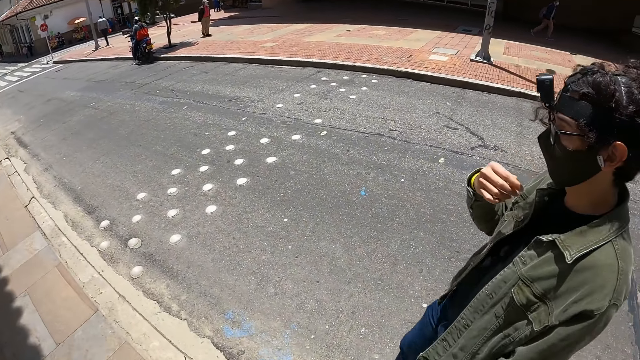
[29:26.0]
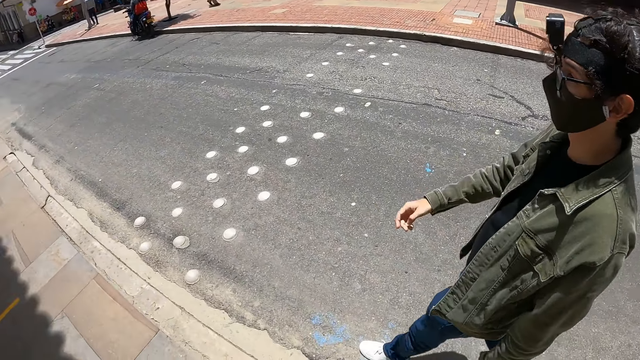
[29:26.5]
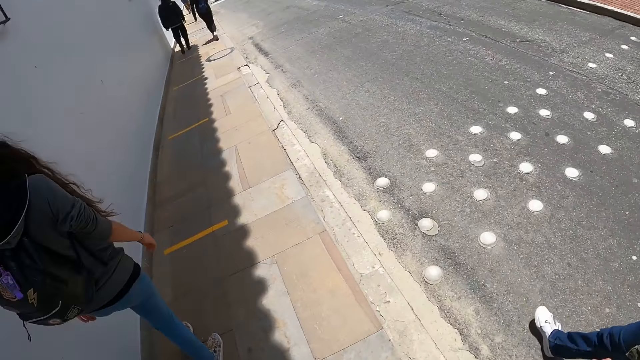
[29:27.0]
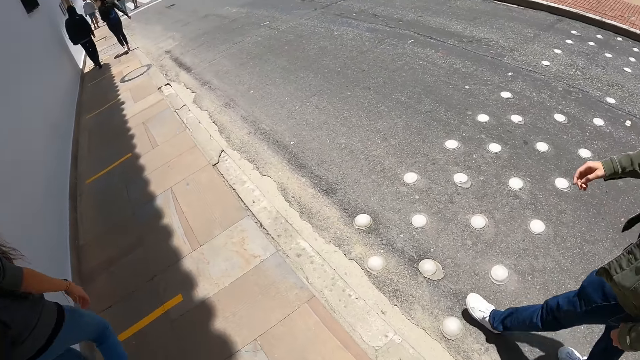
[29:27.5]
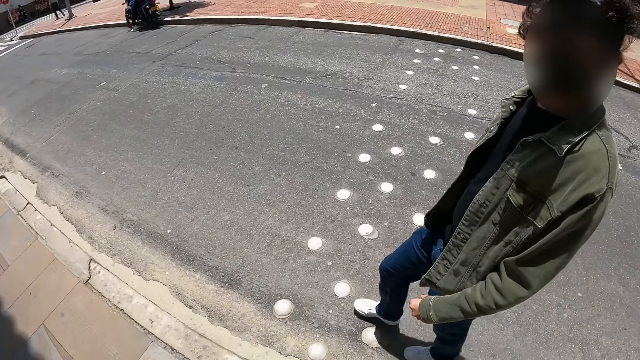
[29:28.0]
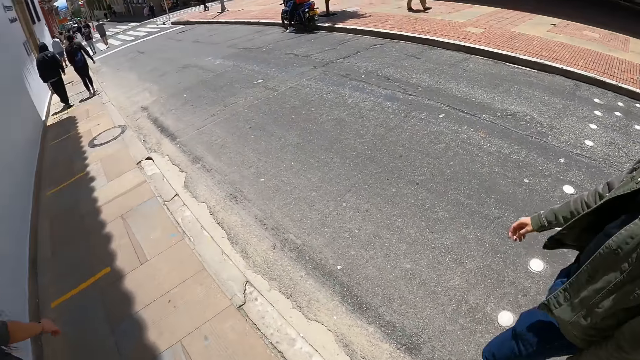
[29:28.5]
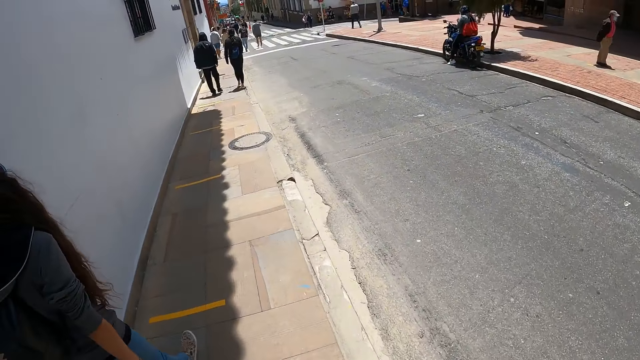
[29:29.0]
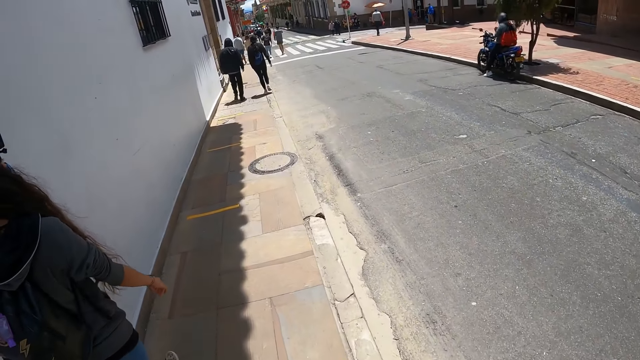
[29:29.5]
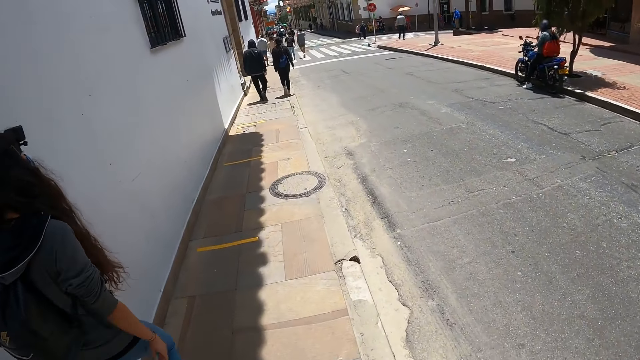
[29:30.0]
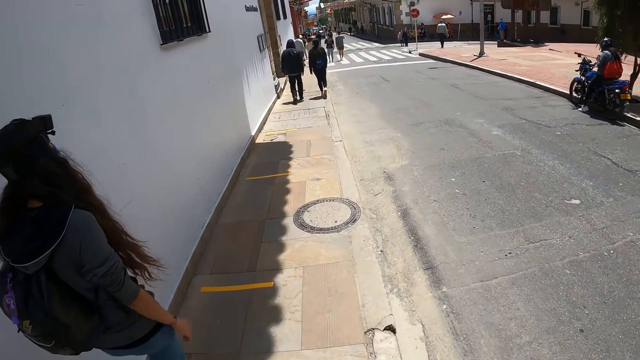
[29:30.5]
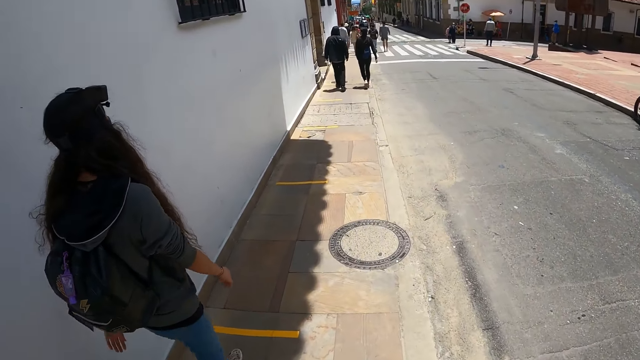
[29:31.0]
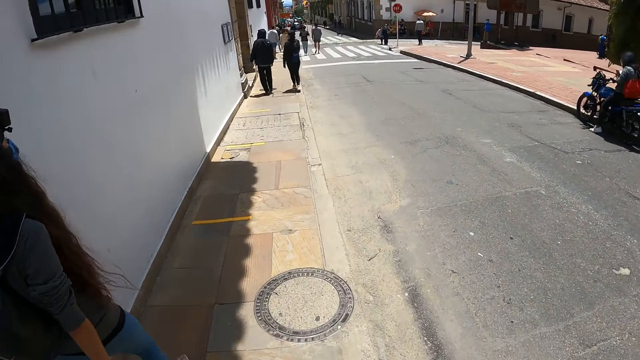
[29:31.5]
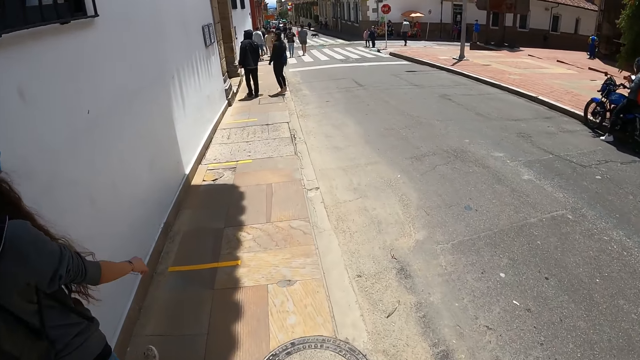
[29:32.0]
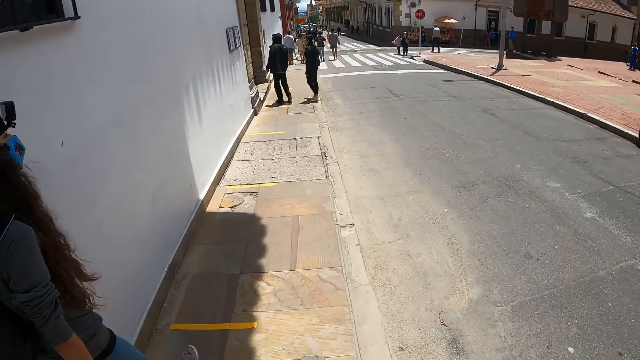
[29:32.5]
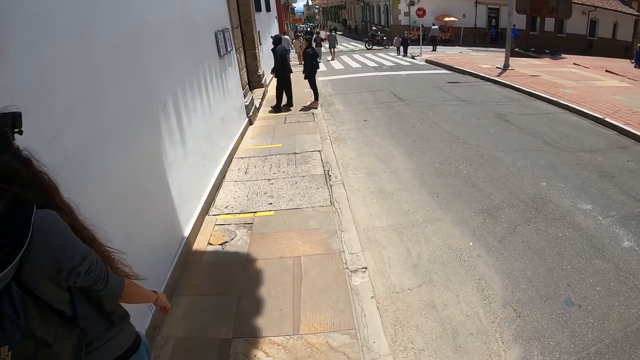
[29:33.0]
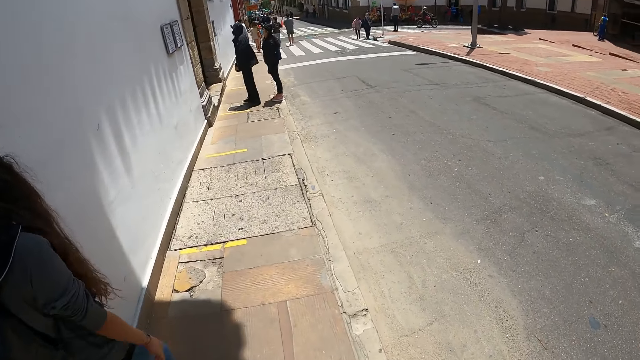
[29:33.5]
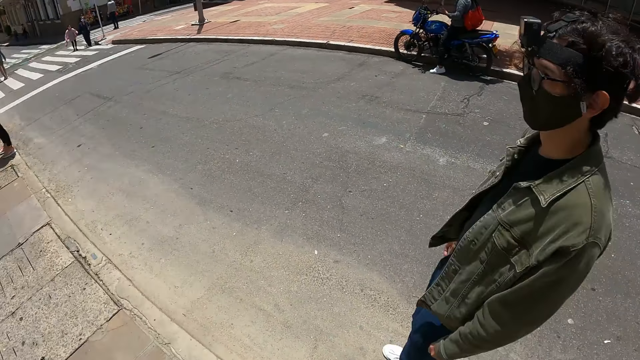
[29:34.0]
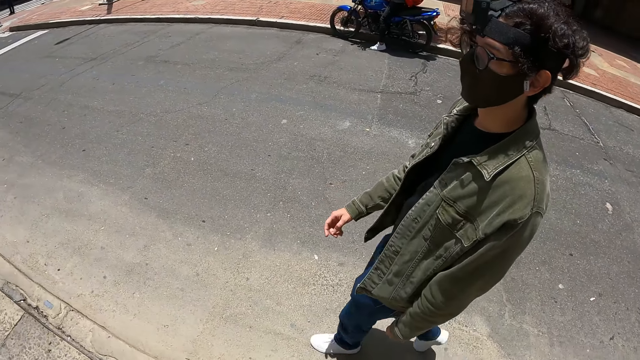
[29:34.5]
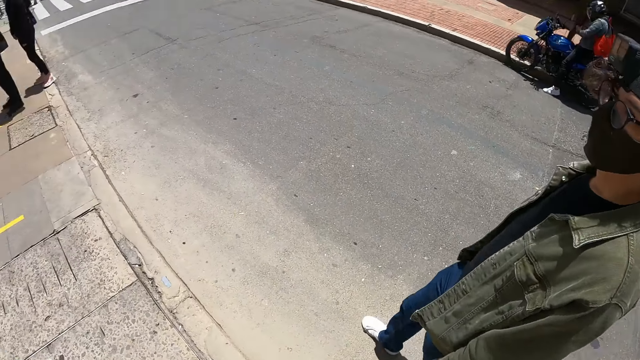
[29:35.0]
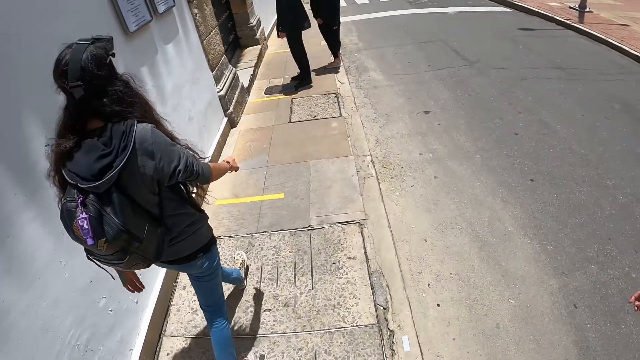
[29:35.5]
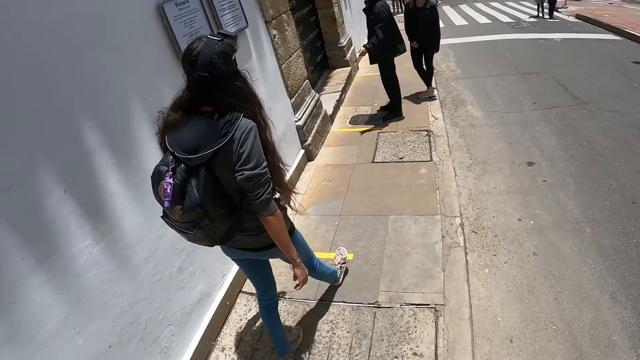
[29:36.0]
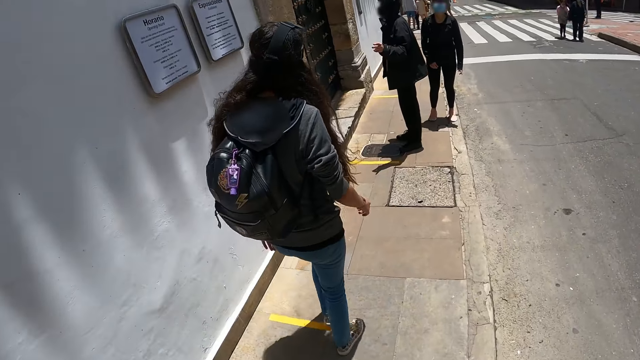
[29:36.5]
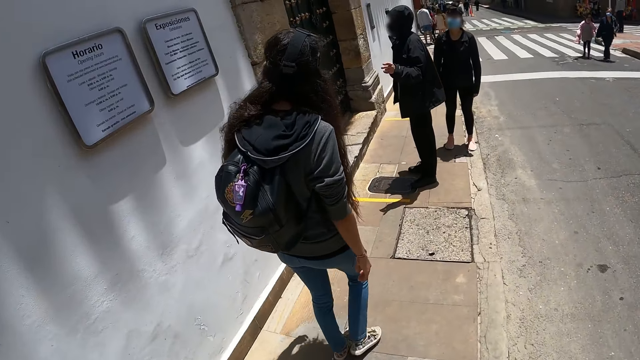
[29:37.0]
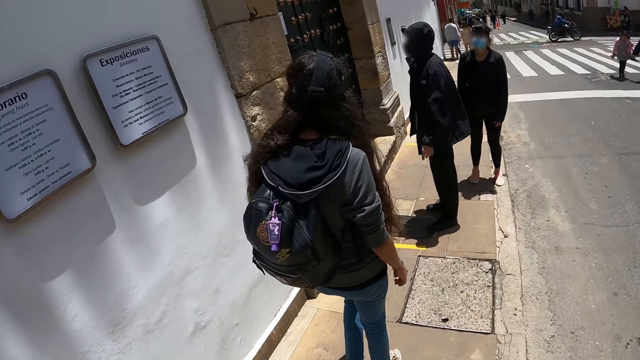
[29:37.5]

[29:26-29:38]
The camera wearer walks along the street with a man. The man walks outside.

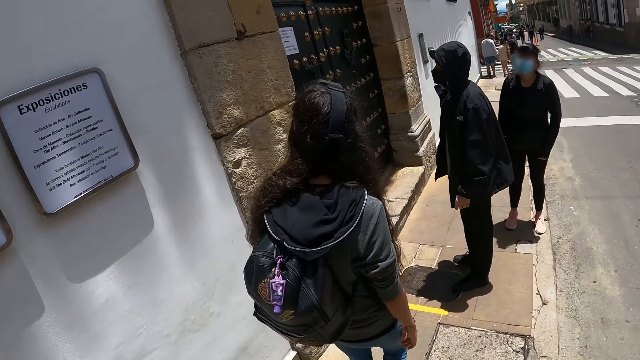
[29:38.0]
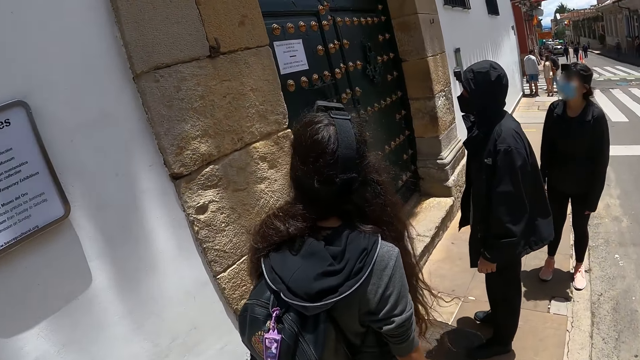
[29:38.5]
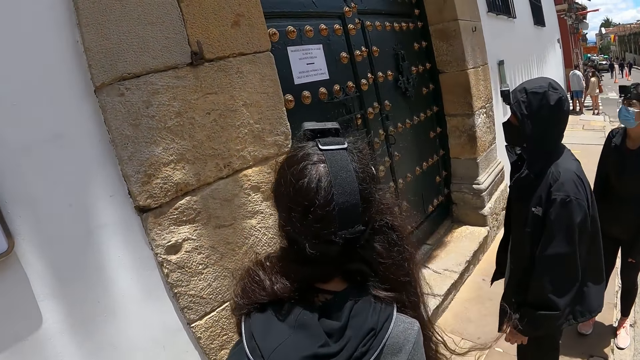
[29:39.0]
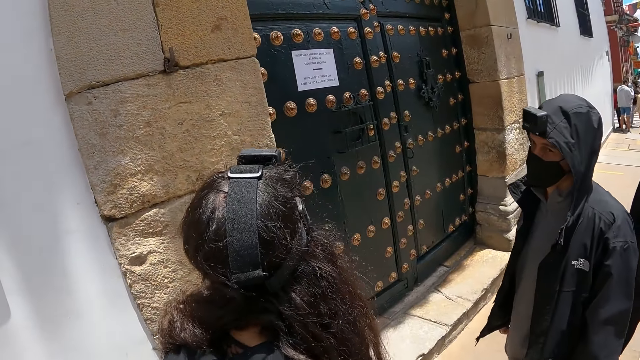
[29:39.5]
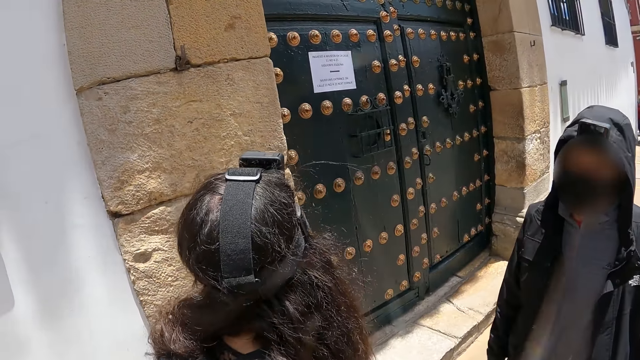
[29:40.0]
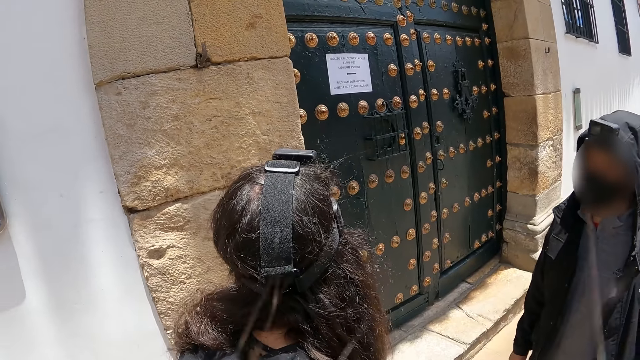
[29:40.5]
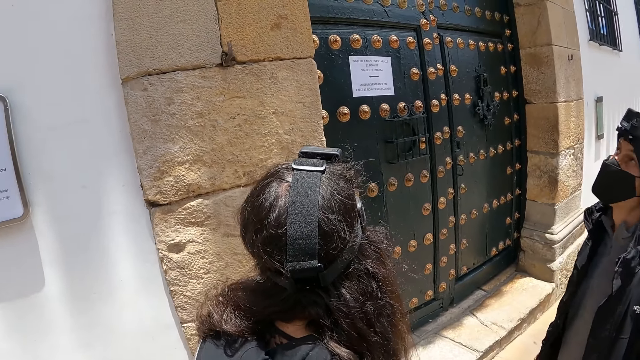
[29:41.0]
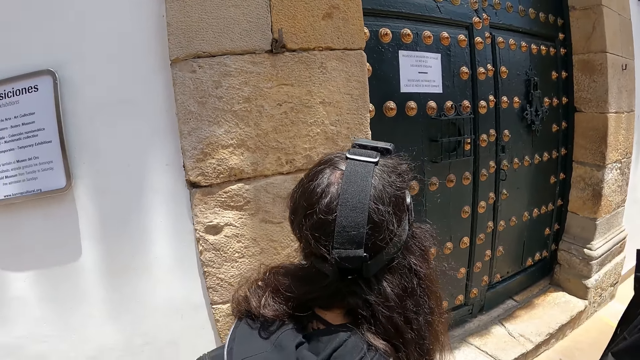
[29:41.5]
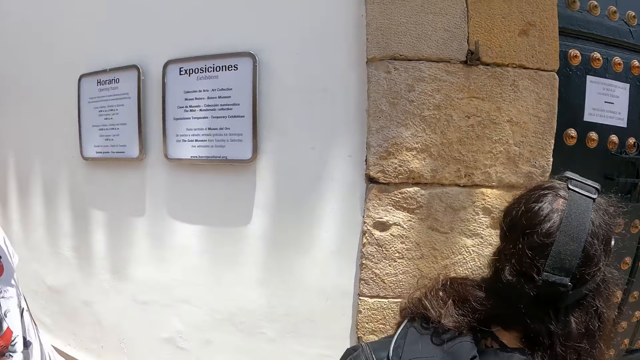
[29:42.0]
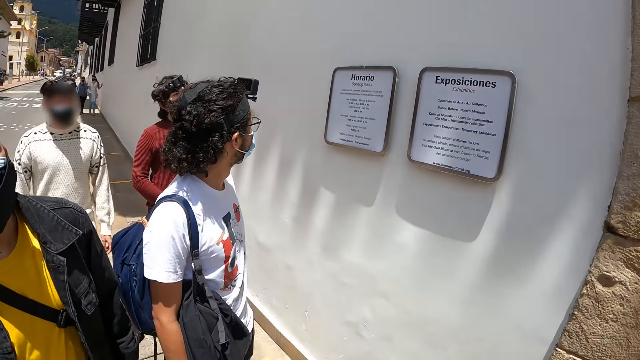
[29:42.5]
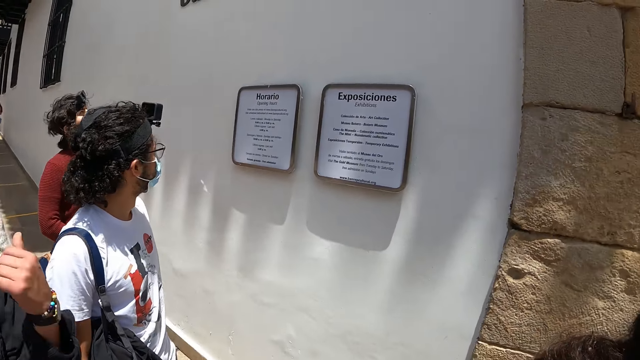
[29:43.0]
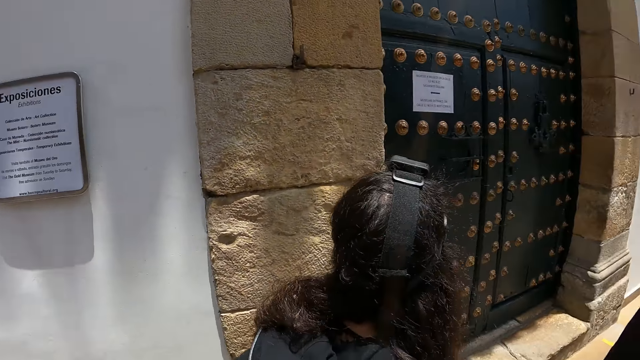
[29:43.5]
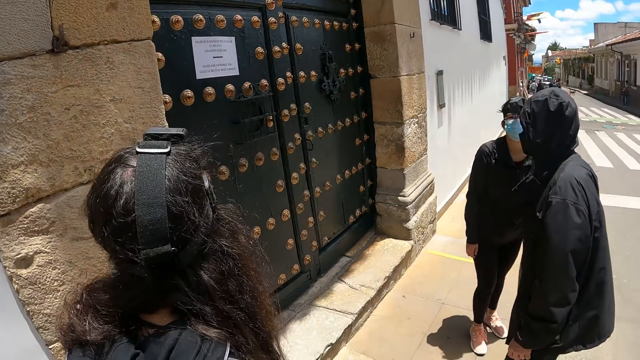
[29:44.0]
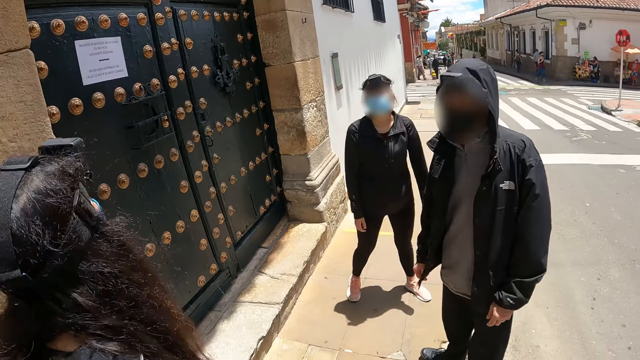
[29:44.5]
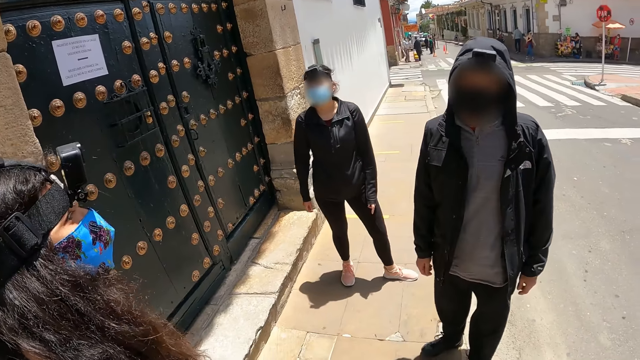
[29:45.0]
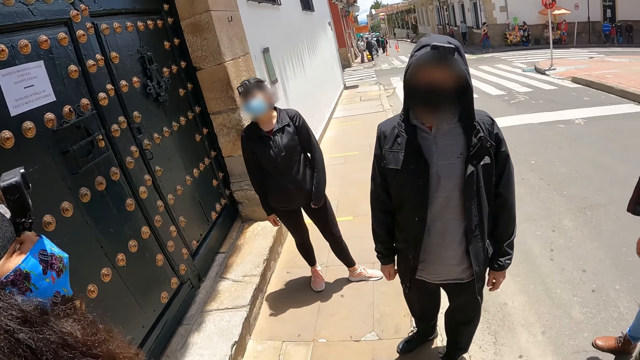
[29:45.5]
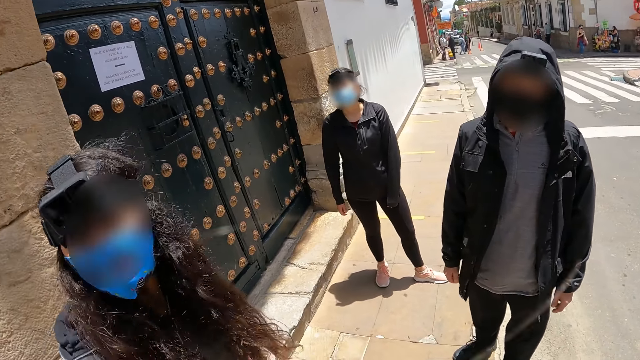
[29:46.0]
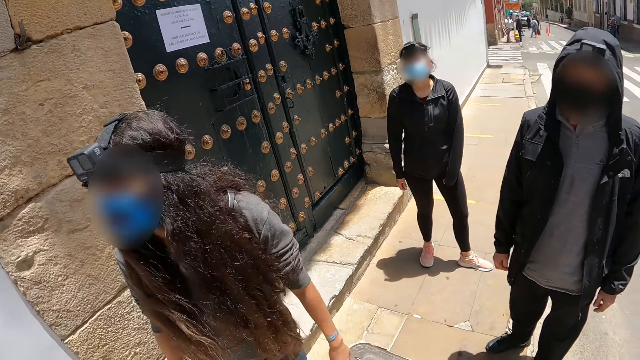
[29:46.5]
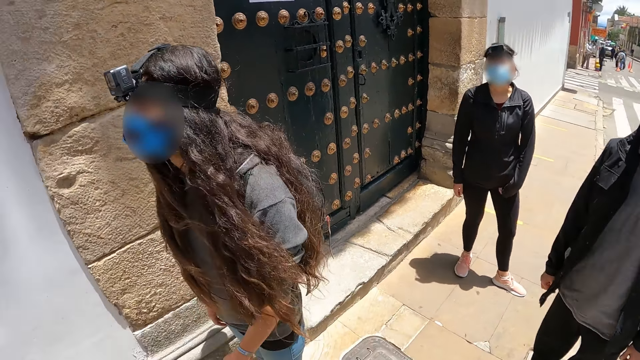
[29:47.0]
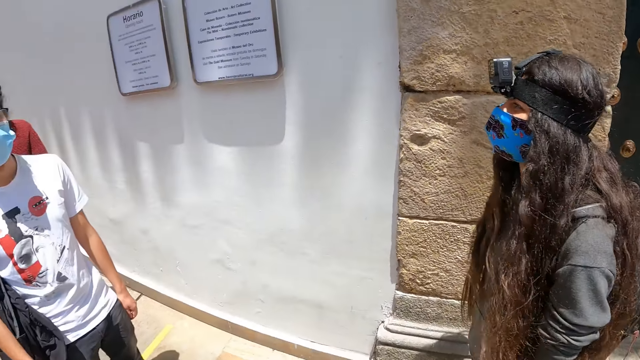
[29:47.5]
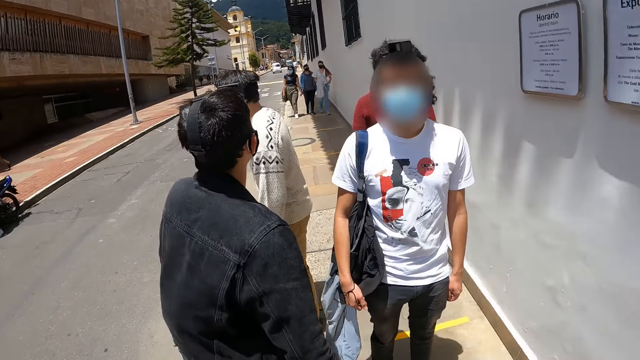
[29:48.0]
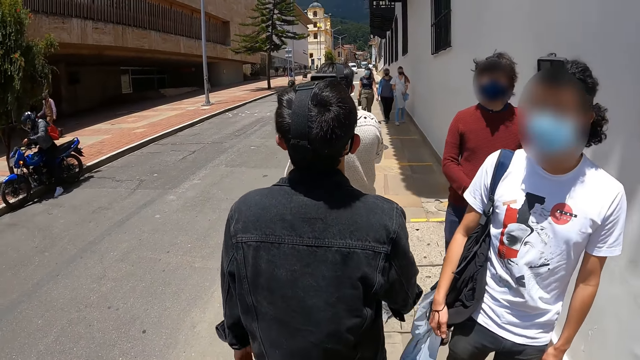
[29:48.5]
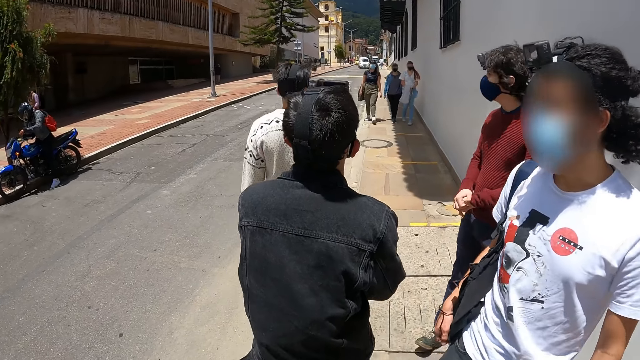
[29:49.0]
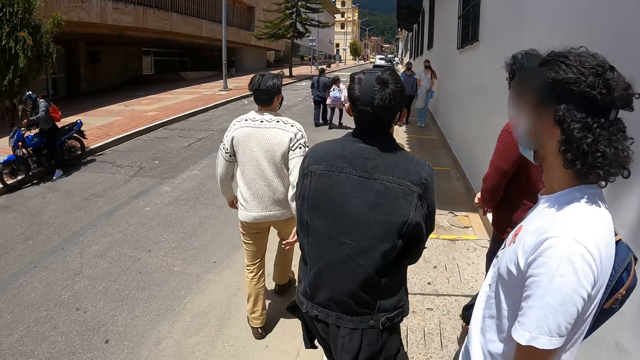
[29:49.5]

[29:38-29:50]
The camera wearer stares at a man. They stare at the notice on the wall. They interact with the man. They stare outside. They stare at a lady.
